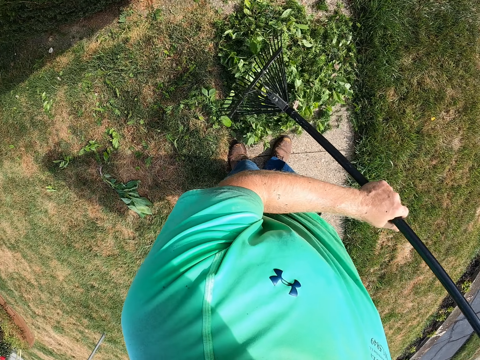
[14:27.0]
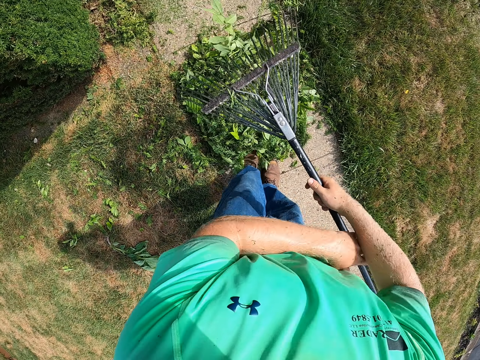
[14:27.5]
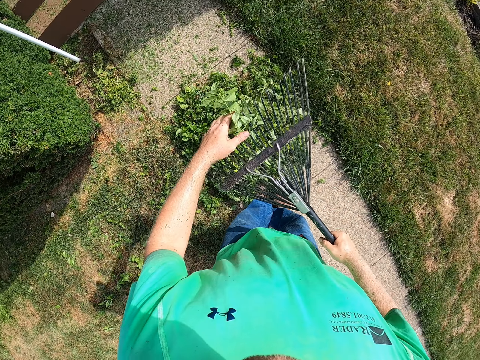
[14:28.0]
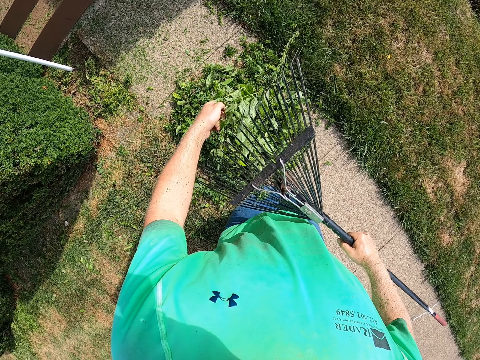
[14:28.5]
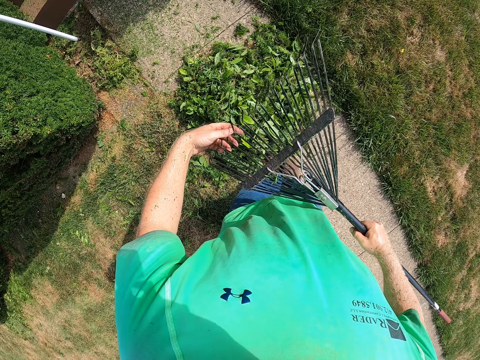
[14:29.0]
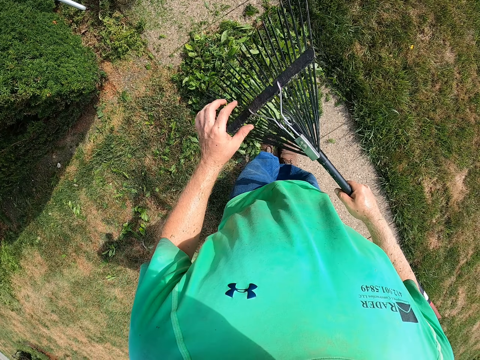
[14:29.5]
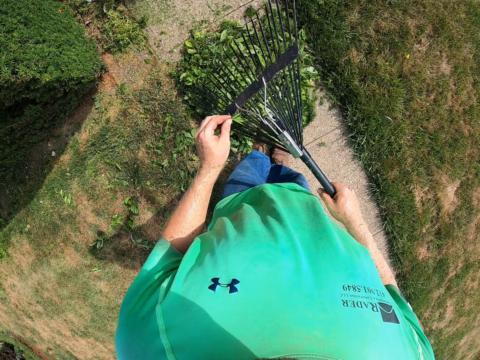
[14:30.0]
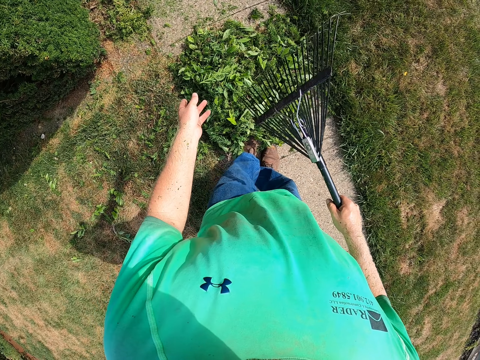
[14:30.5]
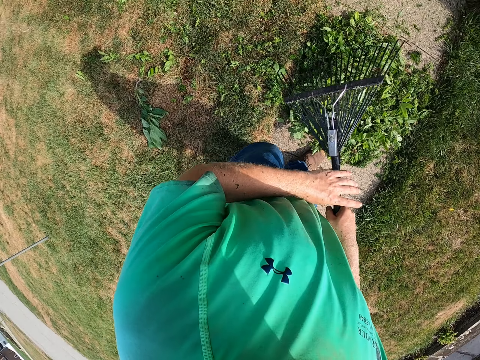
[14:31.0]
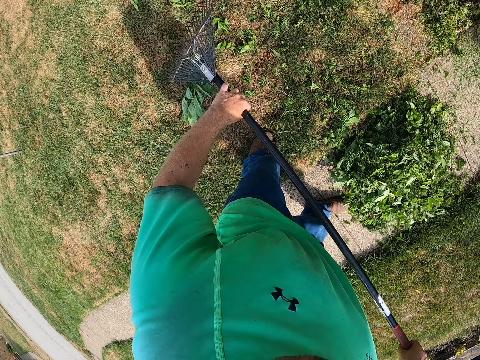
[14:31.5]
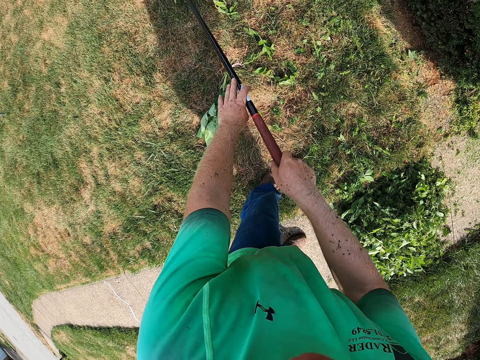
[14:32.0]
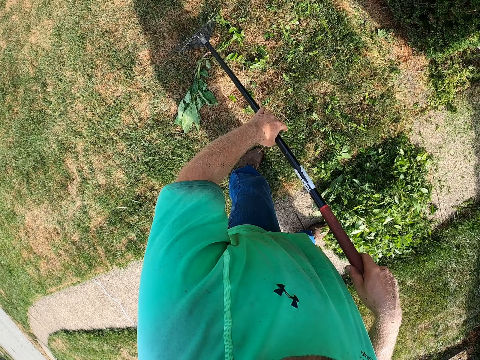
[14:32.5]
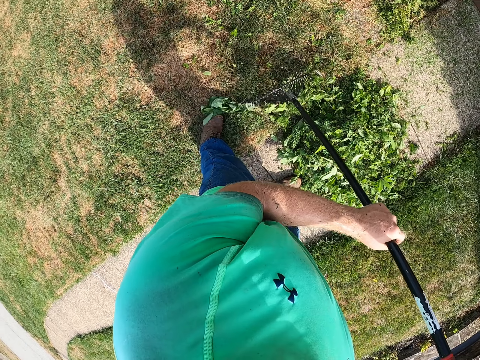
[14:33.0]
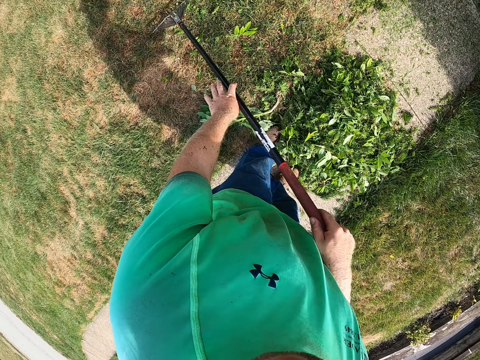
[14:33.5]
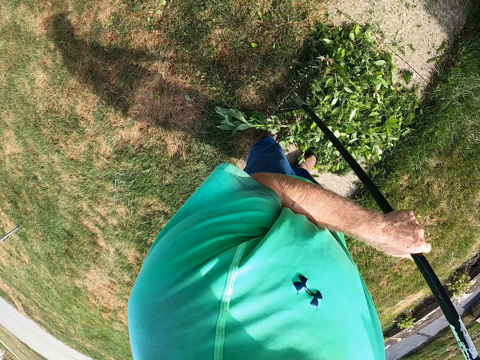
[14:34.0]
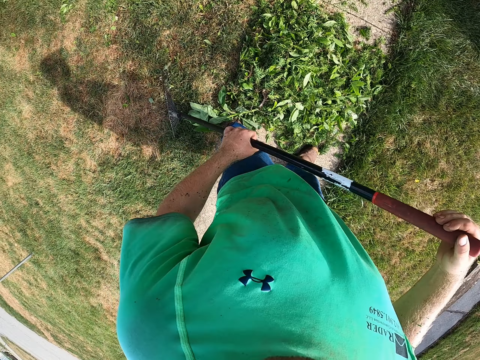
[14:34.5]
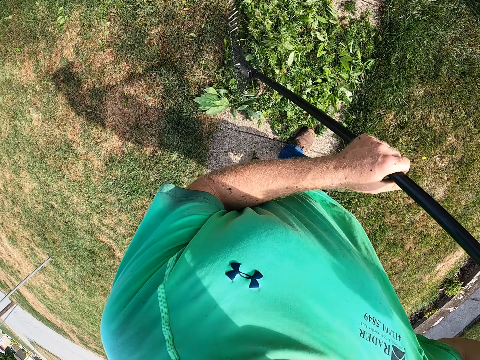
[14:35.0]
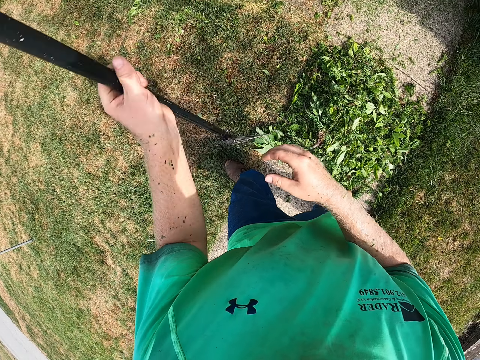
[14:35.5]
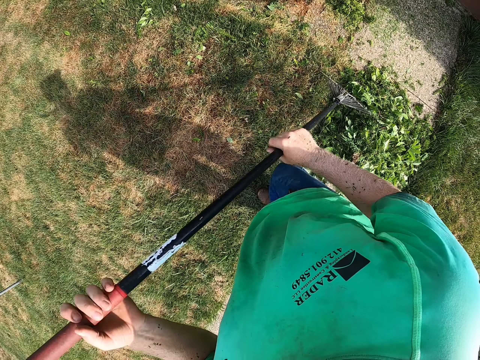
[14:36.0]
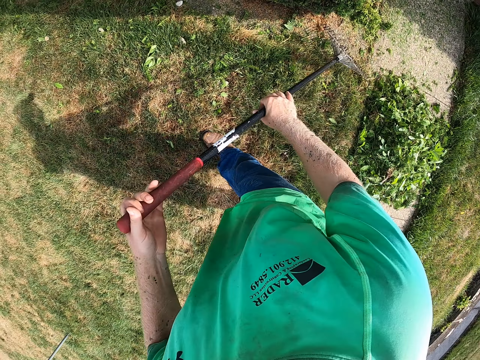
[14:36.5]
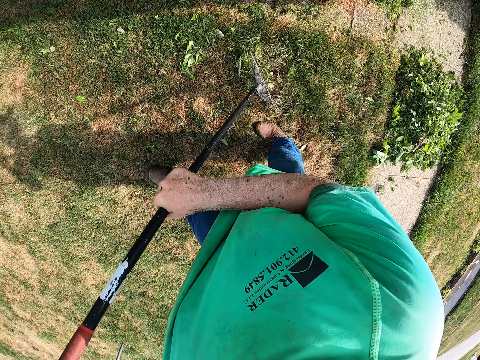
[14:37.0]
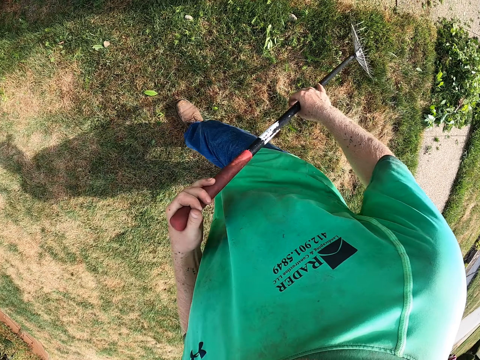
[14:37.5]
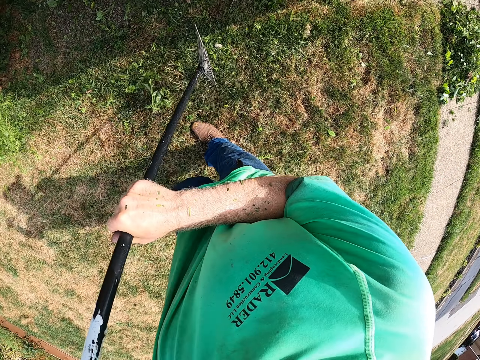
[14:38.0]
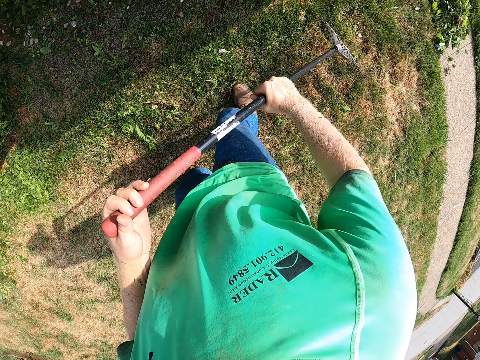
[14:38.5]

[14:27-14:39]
The camera wearer removes leaves from the rake in his right hand with his left hand. He gathers leaves on the ground with the rake in both hands all over the place.

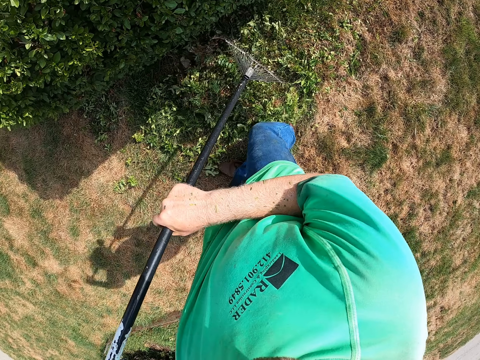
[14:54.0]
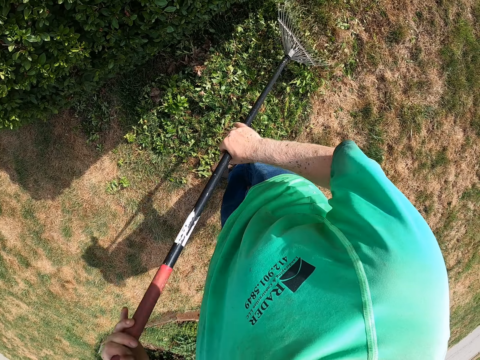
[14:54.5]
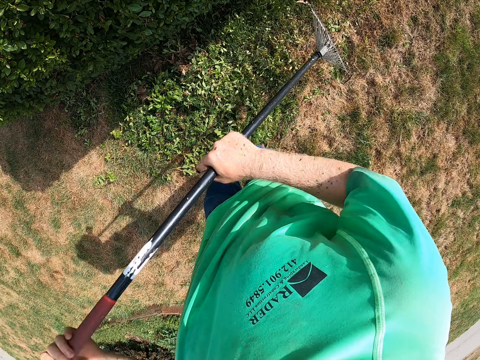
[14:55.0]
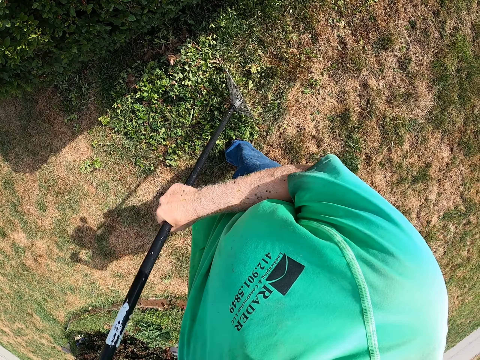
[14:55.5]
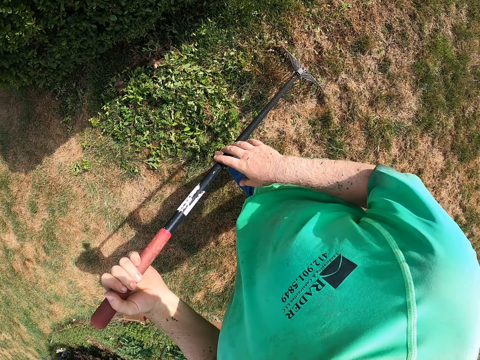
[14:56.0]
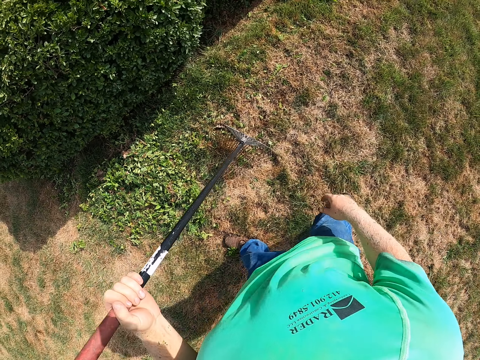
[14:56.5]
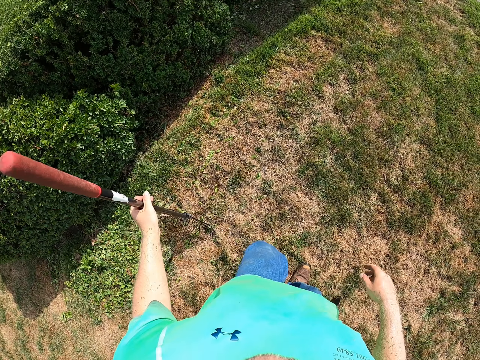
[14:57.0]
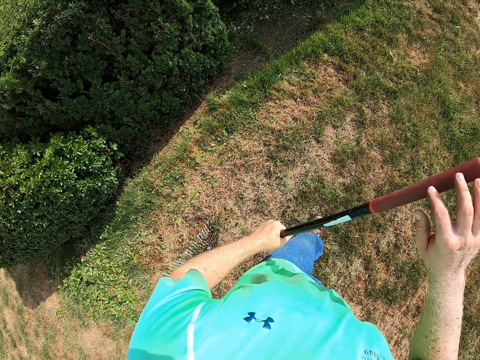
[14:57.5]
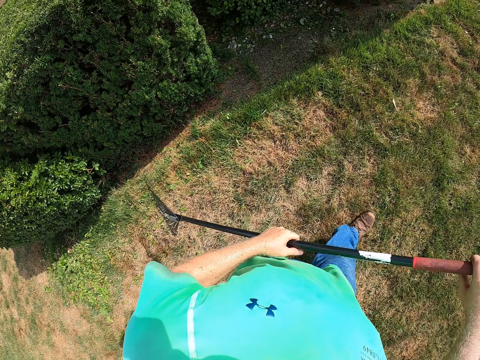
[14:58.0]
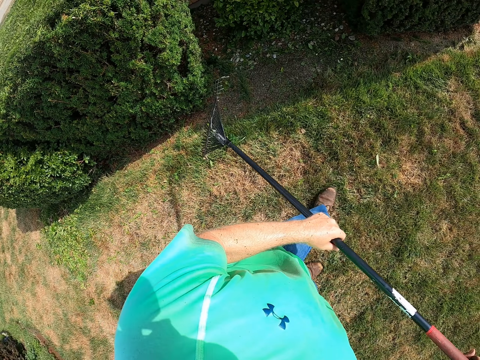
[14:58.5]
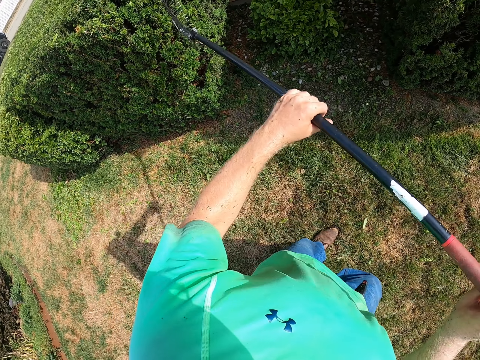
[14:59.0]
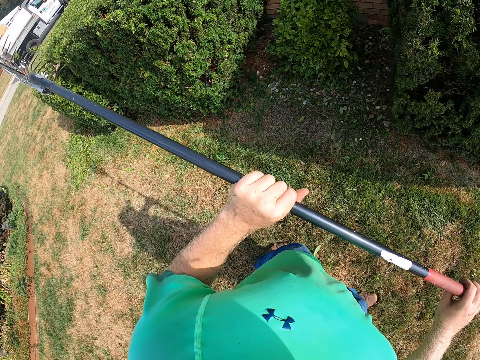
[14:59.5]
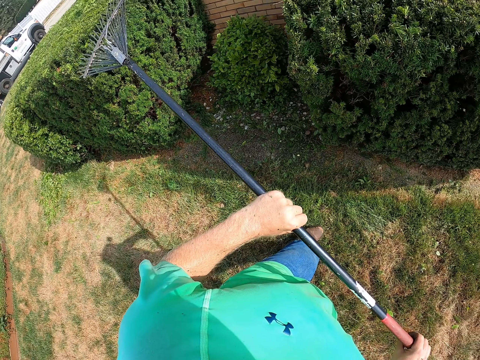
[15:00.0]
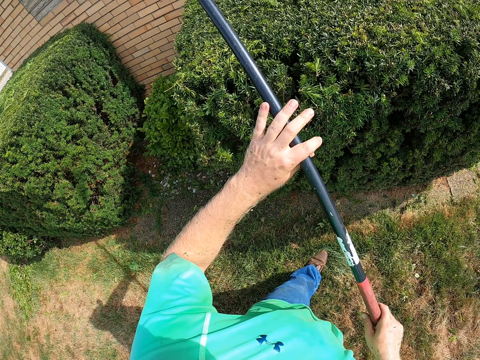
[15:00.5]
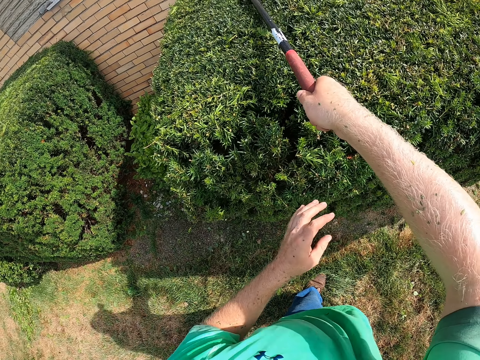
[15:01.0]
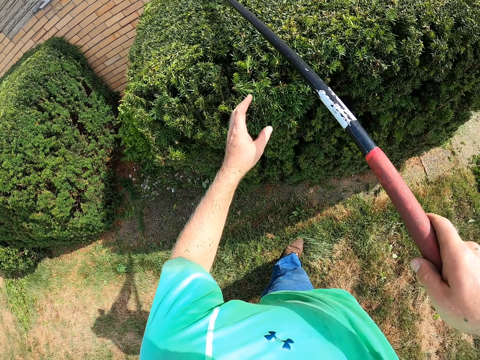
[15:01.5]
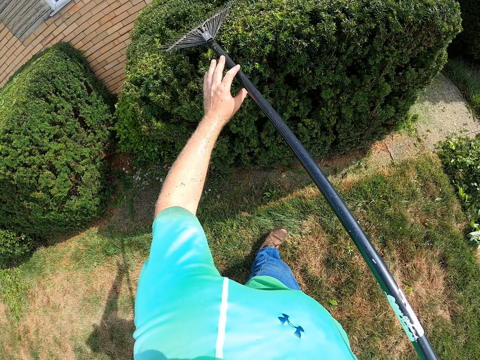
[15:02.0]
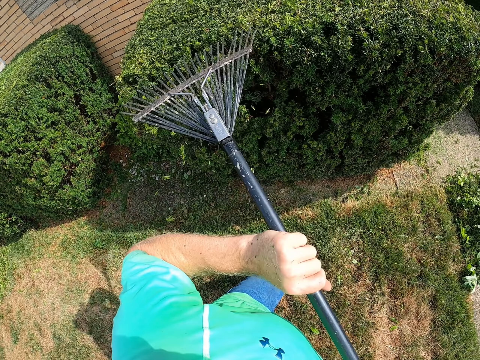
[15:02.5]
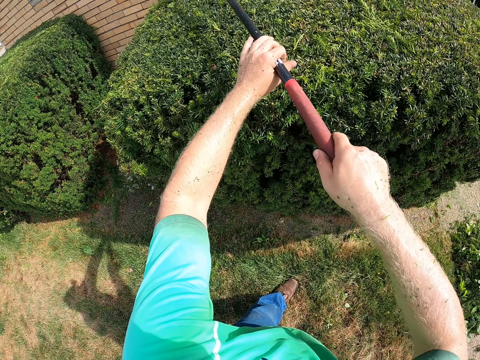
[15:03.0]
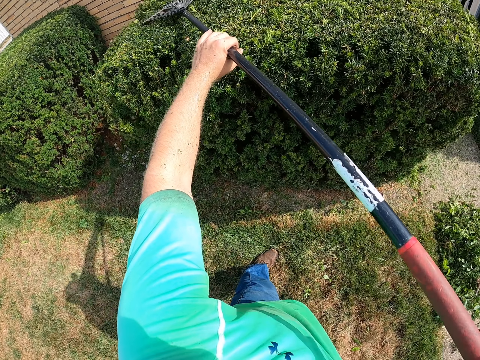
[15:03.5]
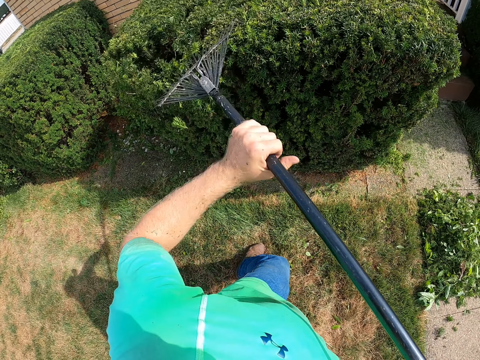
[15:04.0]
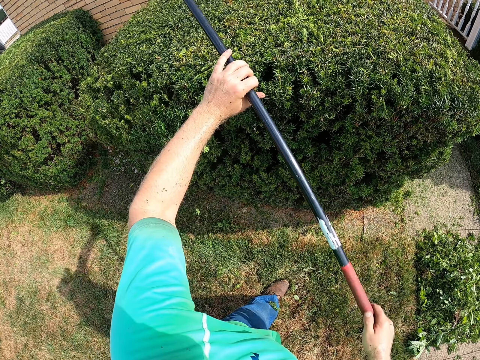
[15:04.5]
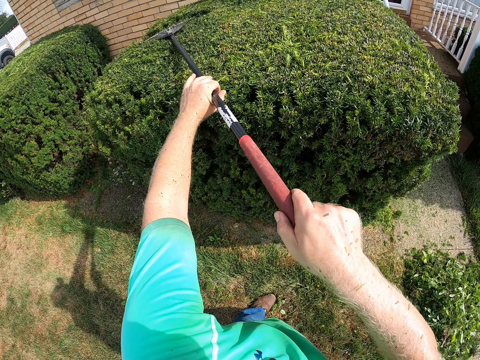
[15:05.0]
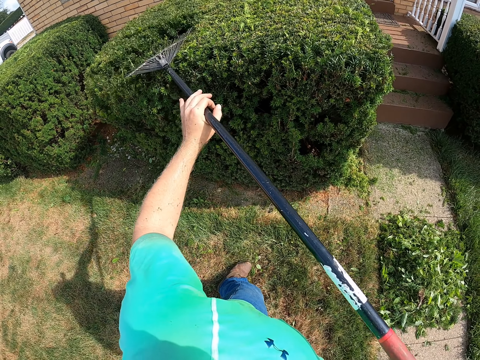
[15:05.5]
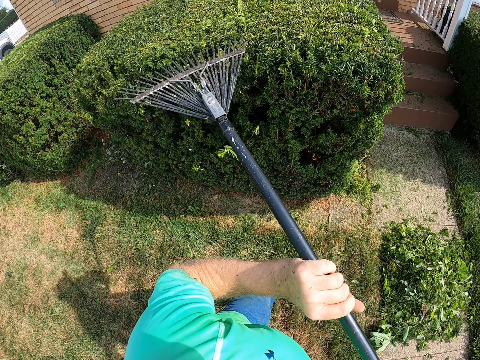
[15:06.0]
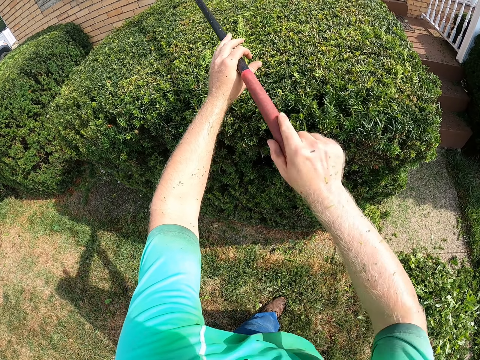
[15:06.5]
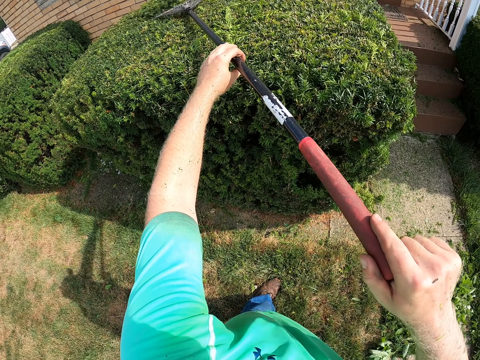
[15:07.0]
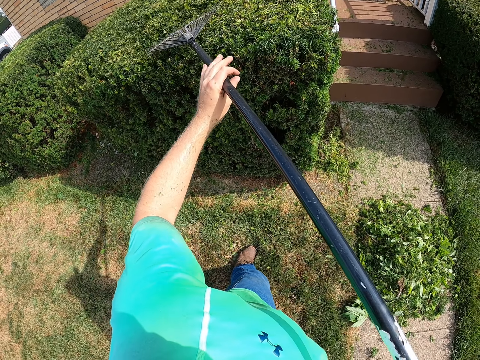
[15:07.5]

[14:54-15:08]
The camera wearer holds the rake with his left hand. He holds the rake with both hands. He cleans a hedge with the rake in both hands. He cleans the hedge with the rake in his right hand. He cleans the hedge with the rake in both hands.
